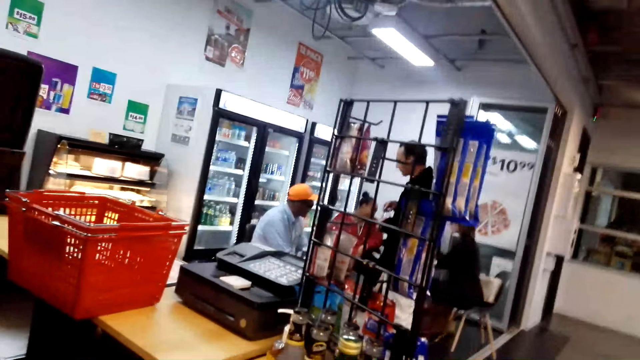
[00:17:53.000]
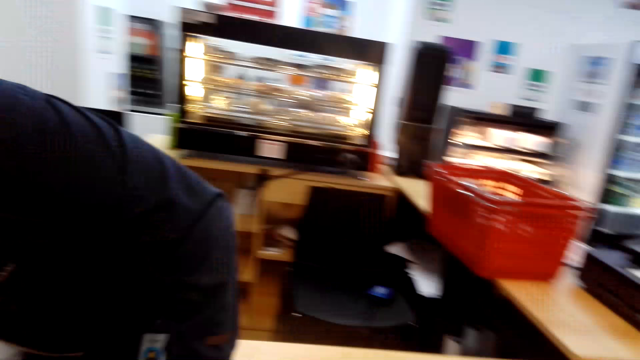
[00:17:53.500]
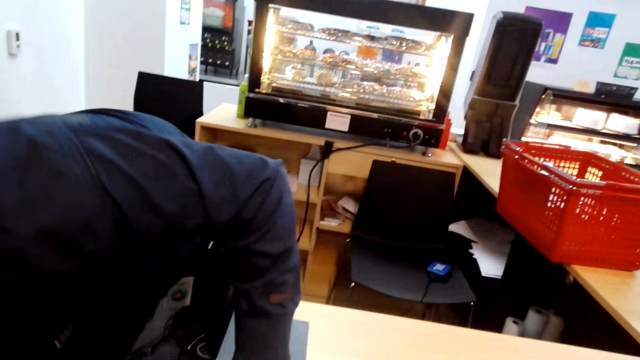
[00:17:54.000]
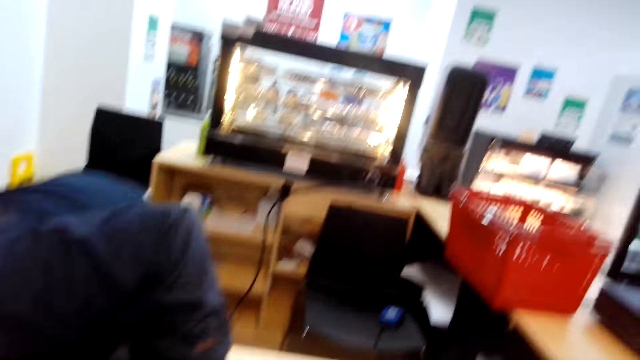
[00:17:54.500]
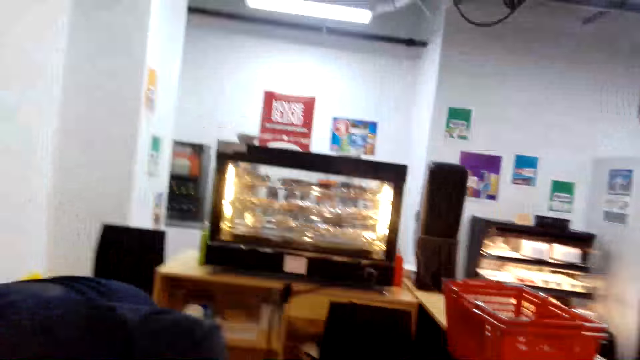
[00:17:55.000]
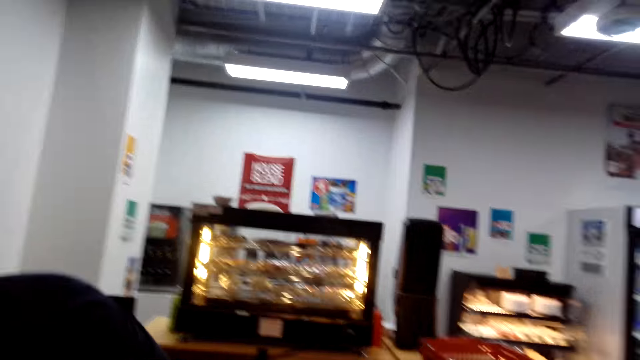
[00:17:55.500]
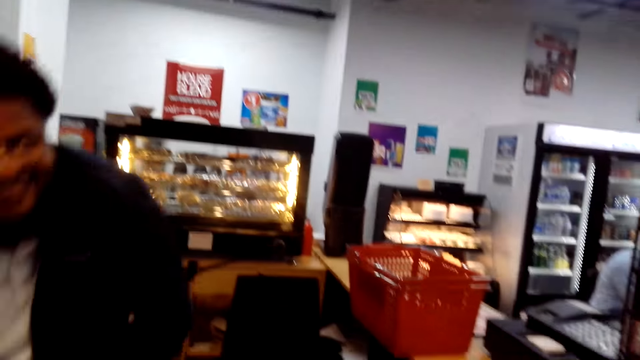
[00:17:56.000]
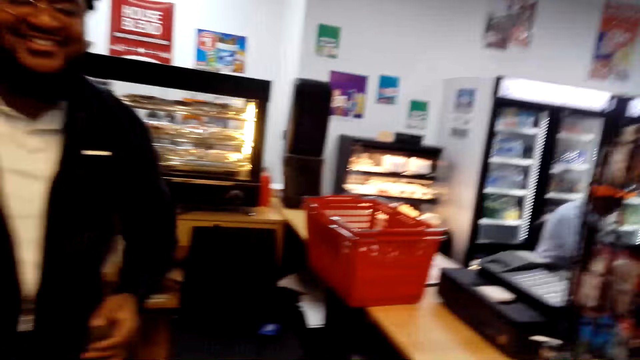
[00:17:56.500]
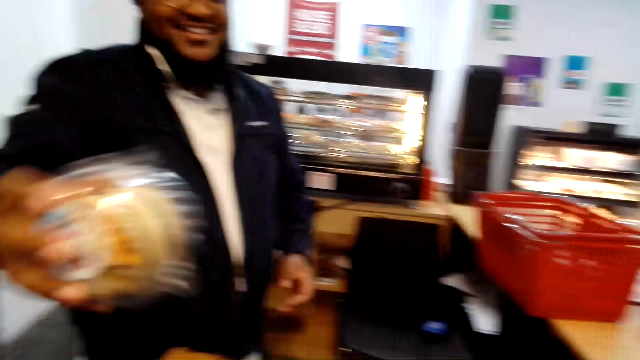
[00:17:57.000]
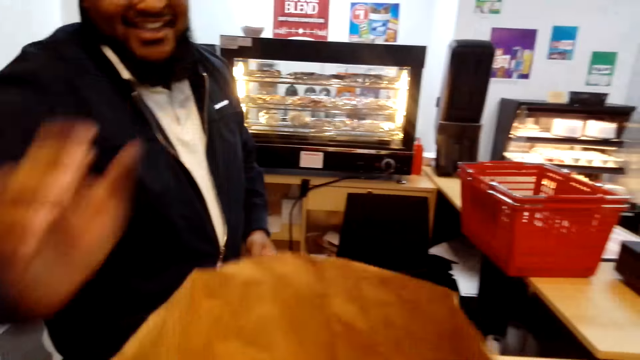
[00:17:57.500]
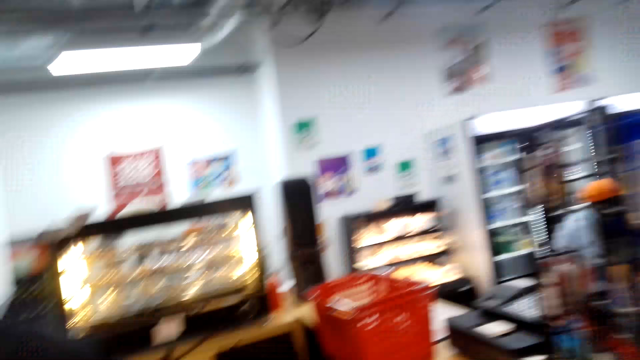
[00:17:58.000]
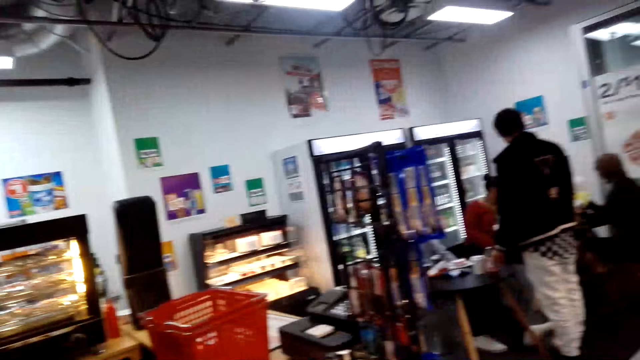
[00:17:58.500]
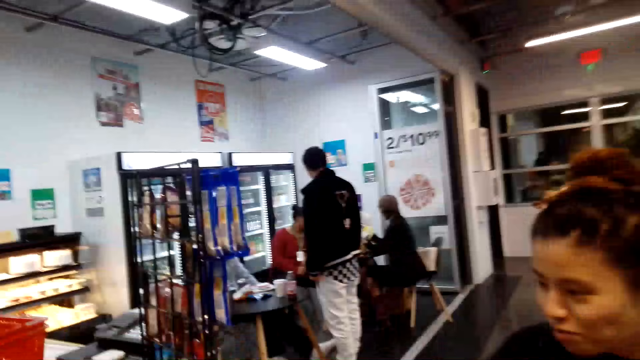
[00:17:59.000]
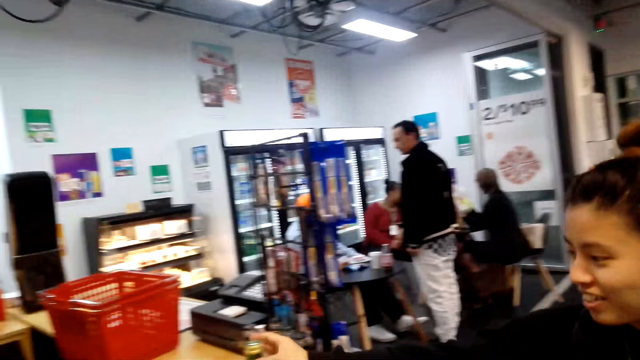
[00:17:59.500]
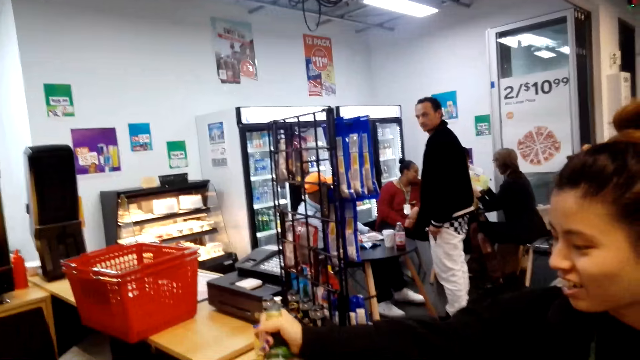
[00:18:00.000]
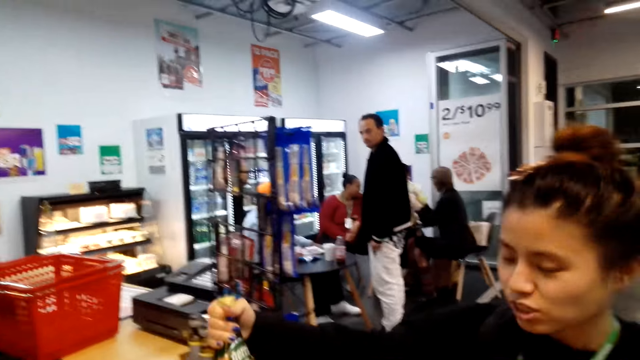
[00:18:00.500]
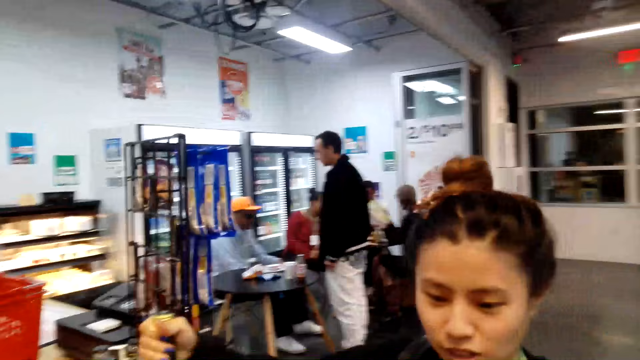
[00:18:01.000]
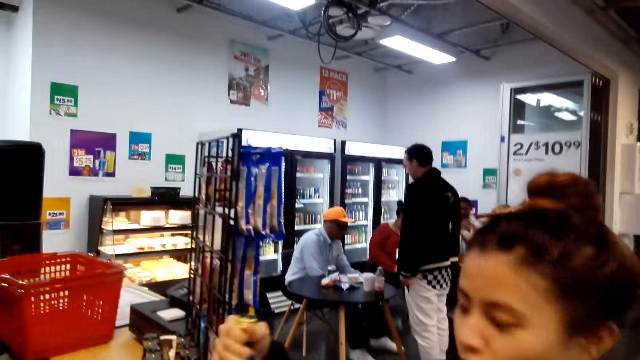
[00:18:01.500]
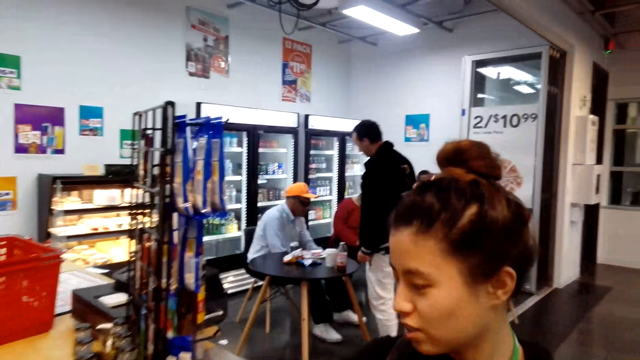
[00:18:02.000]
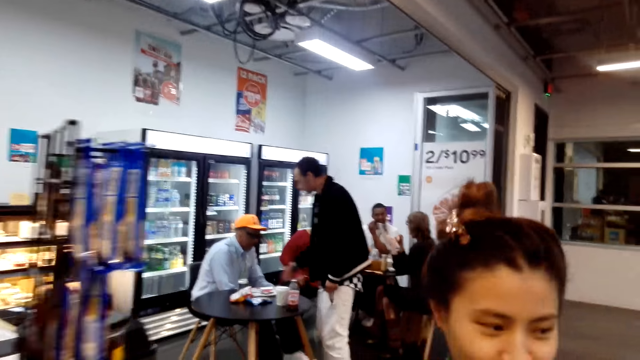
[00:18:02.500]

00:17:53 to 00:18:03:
The cashier picks up the cakes. The cashier bends at the counter. The cashier puts the cakes in the brown paper bag. A woman takes the bottle of juice or champagne from the counter. The woman talks.

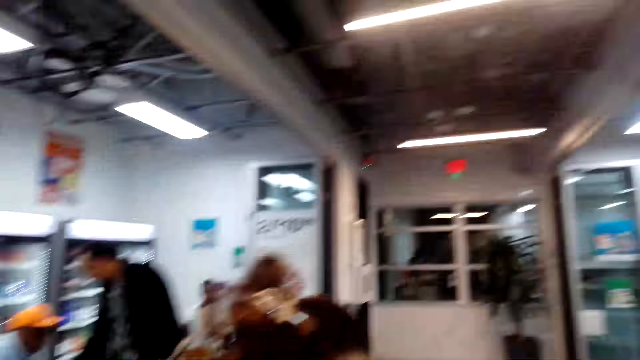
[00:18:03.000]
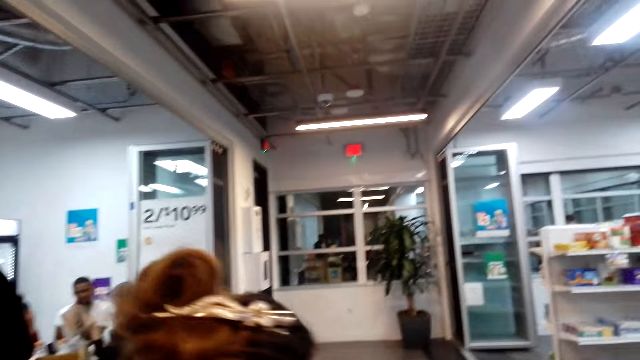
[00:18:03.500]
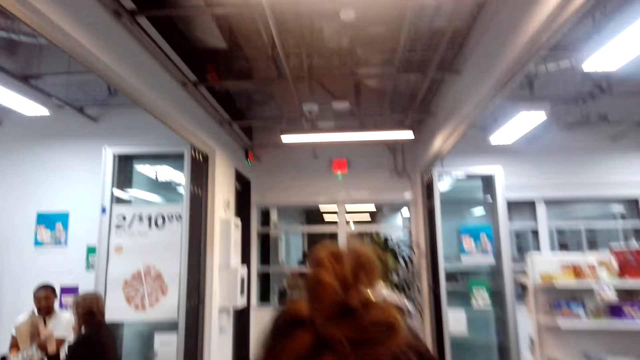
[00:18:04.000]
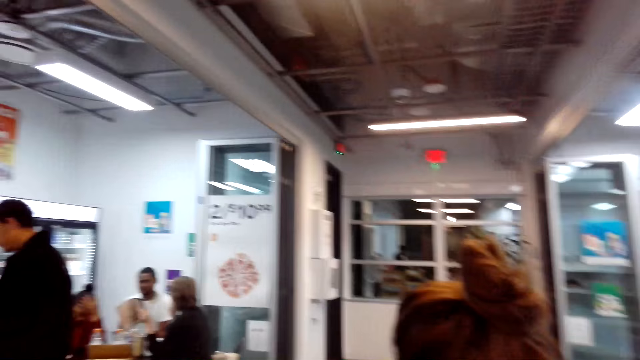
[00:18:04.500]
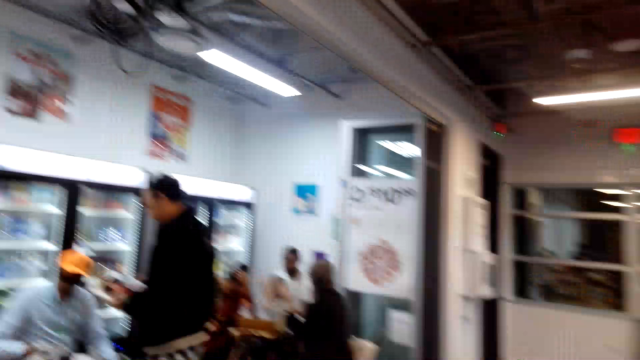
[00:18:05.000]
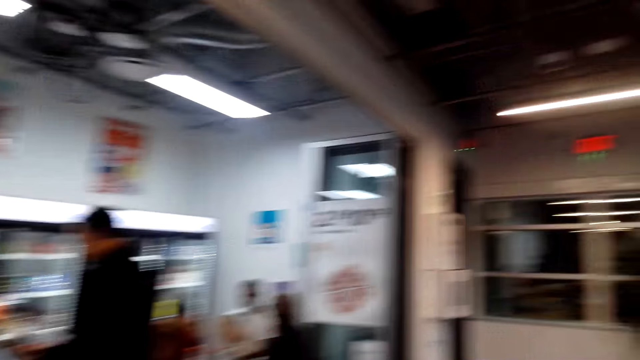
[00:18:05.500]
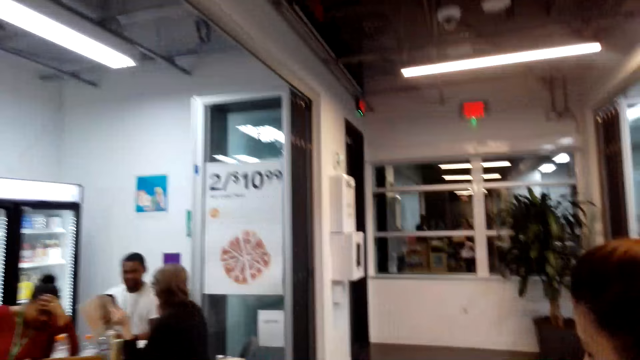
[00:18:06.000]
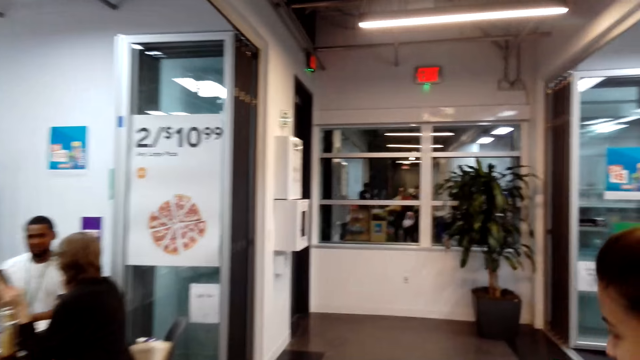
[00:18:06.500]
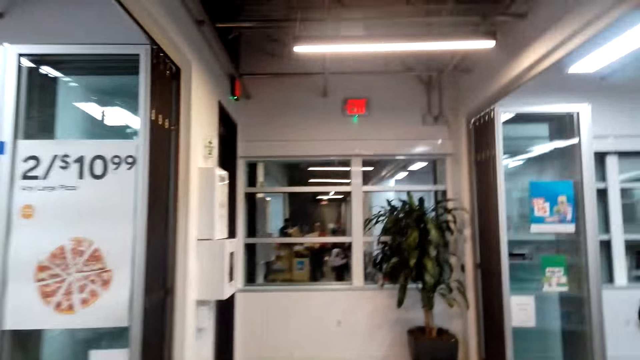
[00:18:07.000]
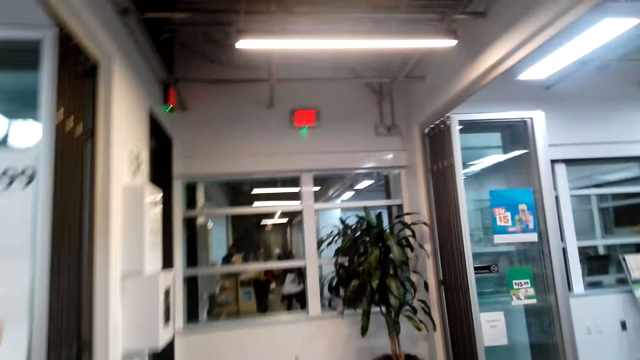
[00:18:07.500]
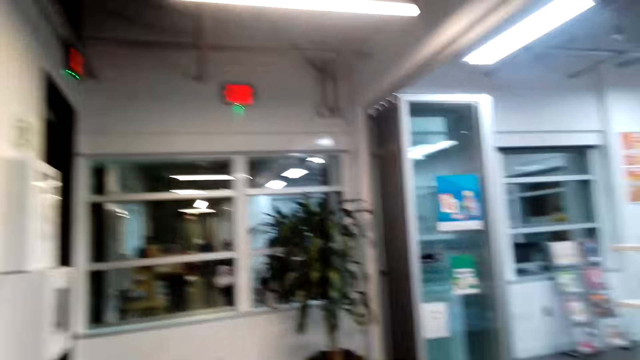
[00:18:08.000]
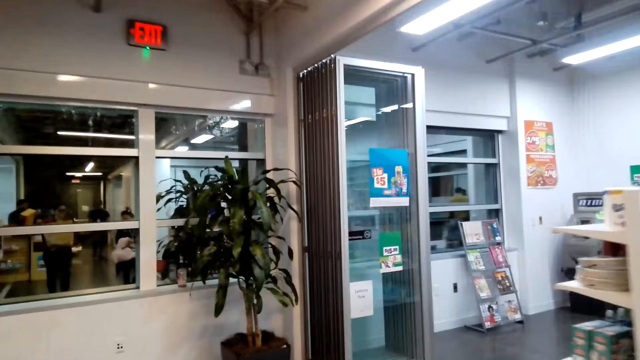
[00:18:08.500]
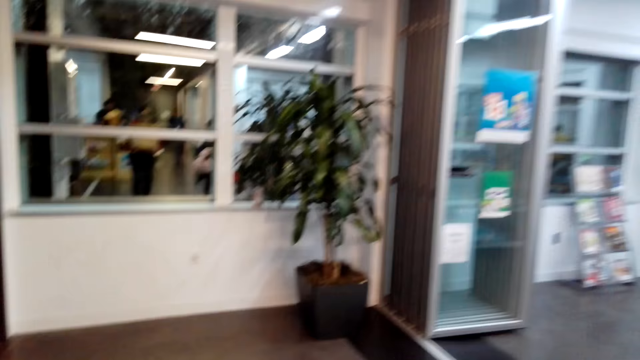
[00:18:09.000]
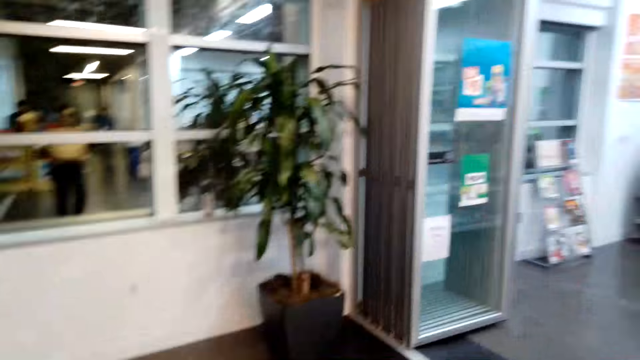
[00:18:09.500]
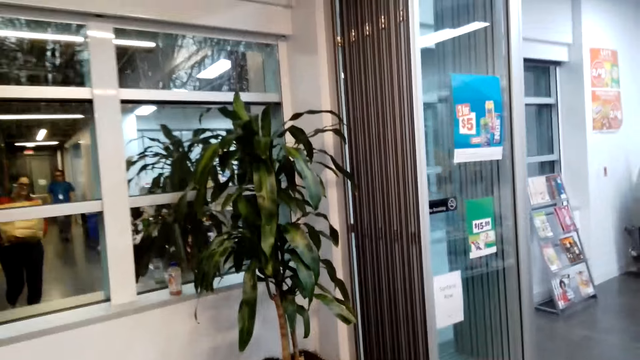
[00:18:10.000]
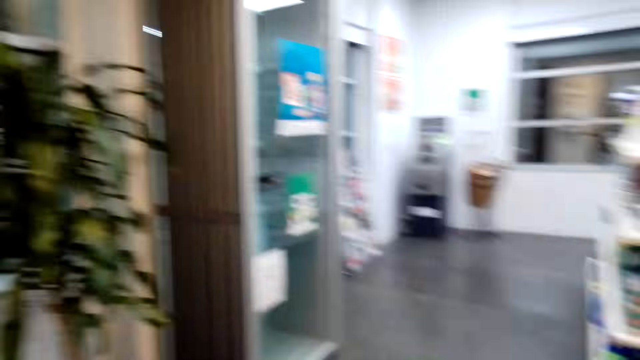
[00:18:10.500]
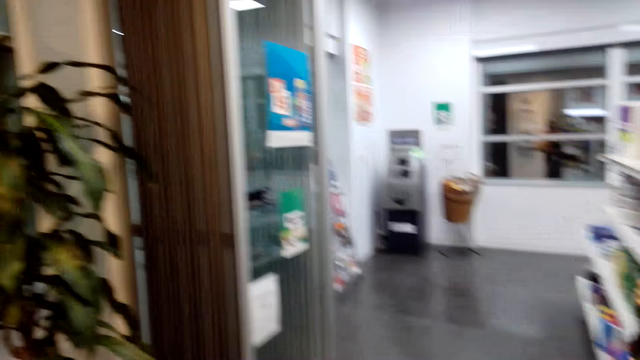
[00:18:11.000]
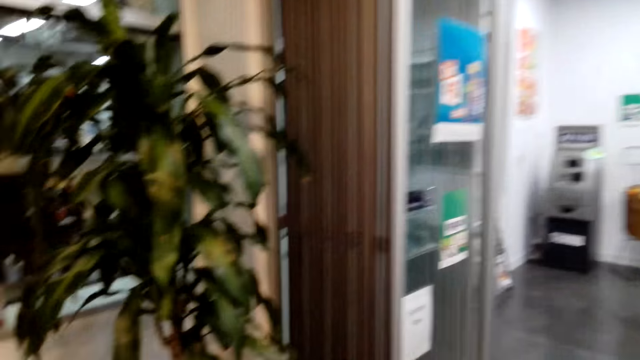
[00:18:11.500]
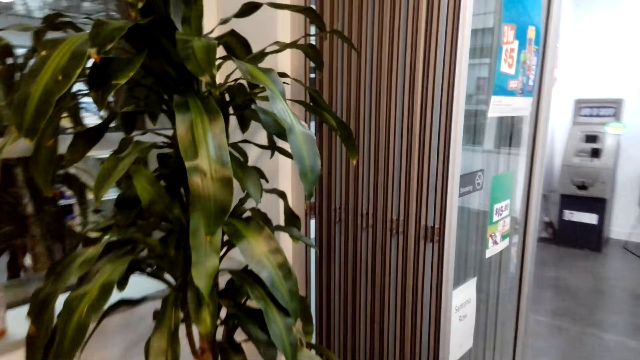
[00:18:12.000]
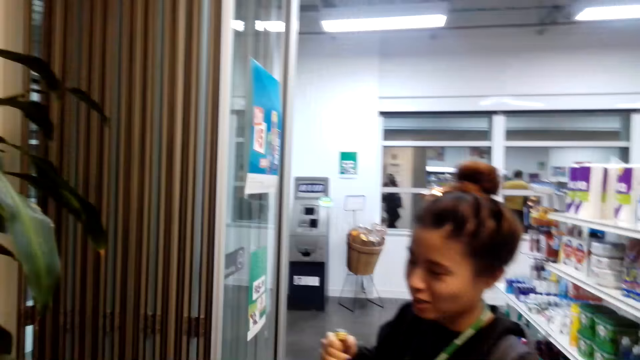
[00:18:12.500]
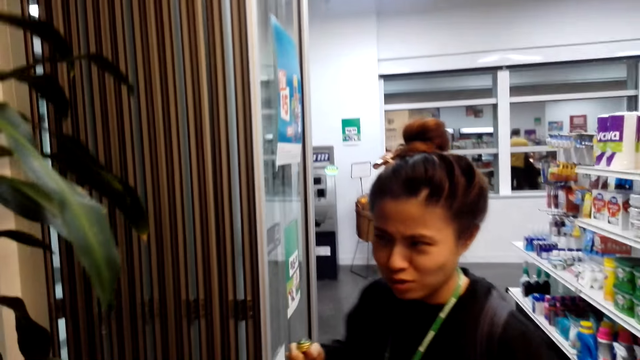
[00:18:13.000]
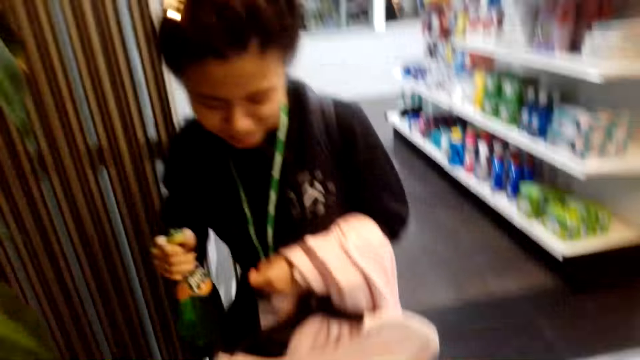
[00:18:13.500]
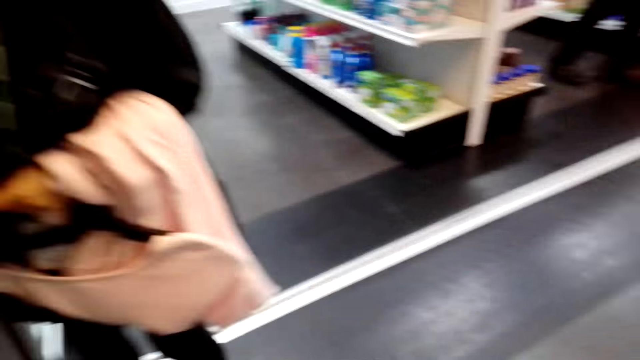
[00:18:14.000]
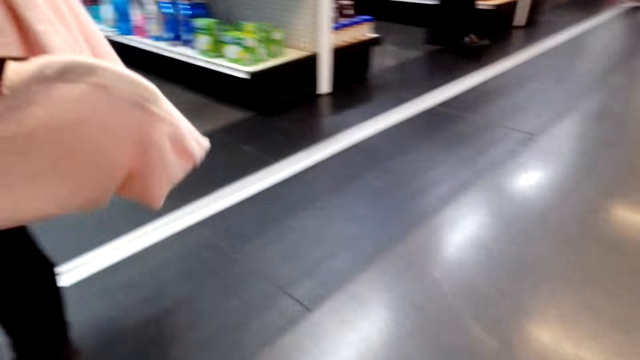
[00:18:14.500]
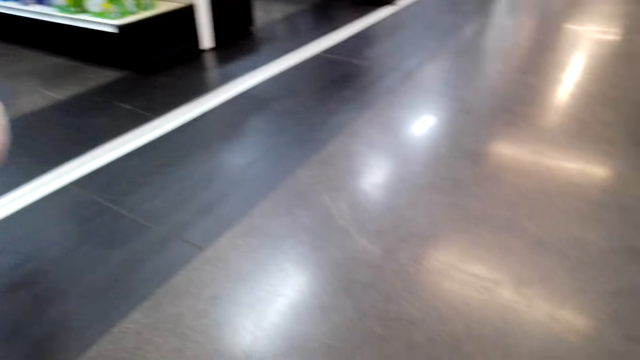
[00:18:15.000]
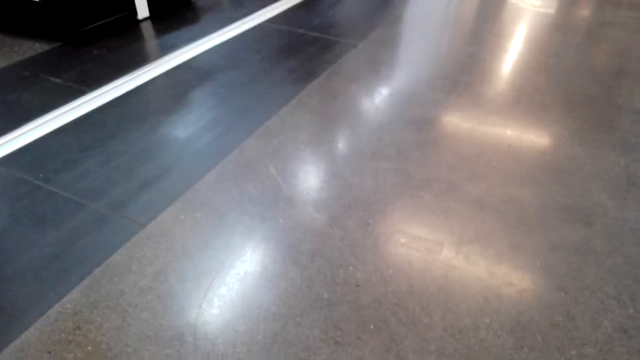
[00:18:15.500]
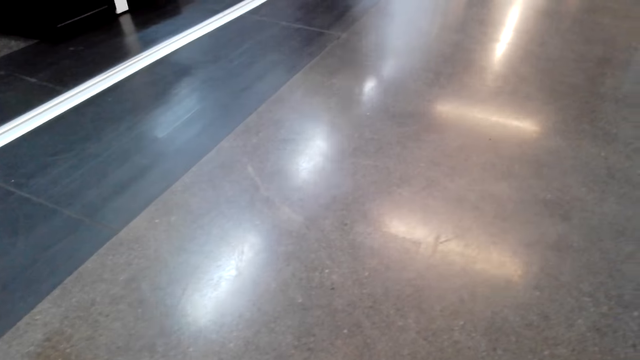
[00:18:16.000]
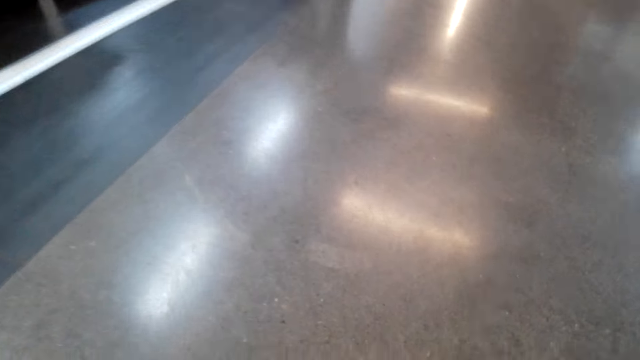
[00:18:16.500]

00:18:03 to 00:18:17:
The camera wearer walks in the convenience store. A lady walks around the store. The camera wearer walks around the store. The lady talks and stands in the store.
